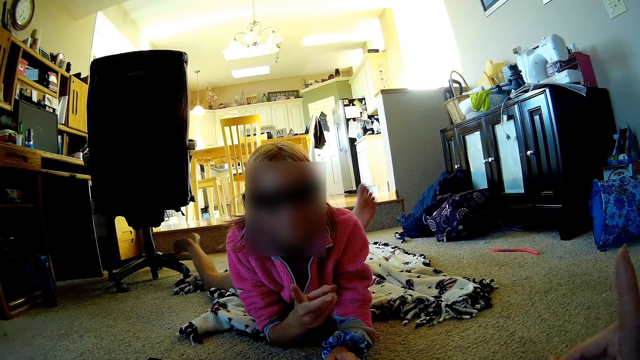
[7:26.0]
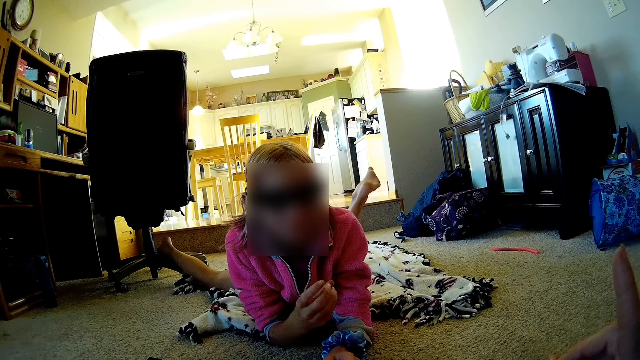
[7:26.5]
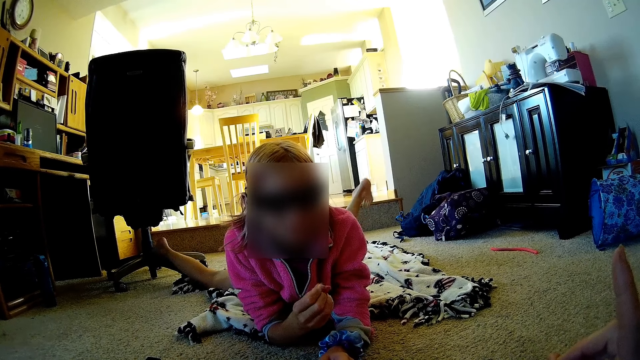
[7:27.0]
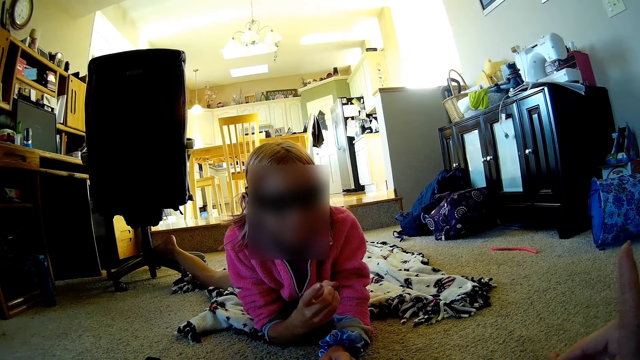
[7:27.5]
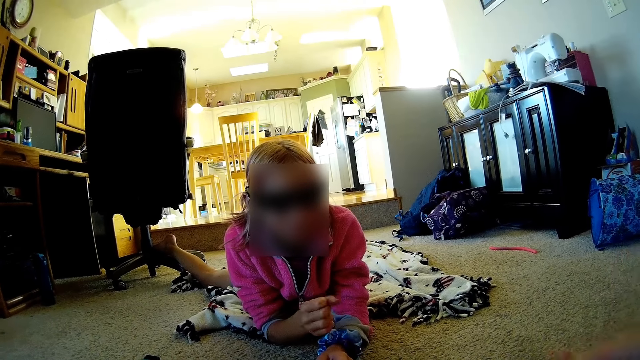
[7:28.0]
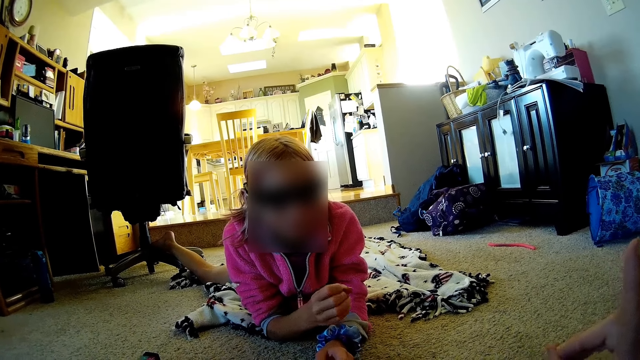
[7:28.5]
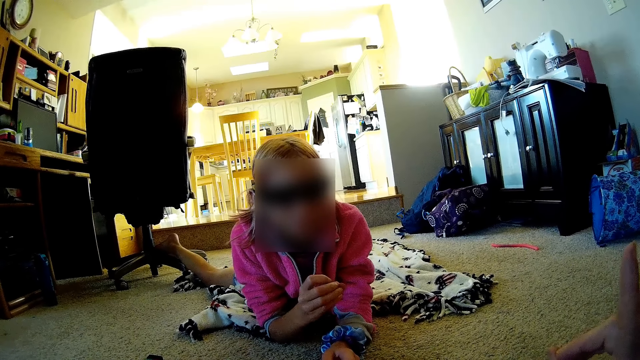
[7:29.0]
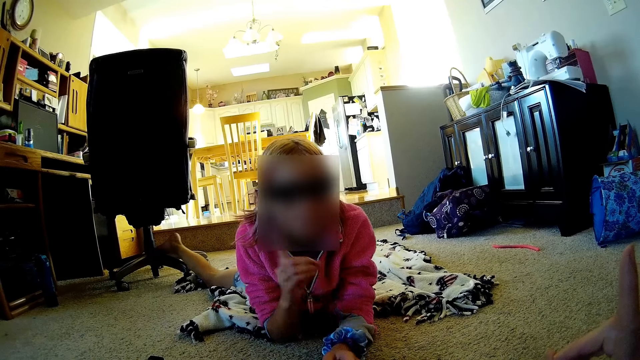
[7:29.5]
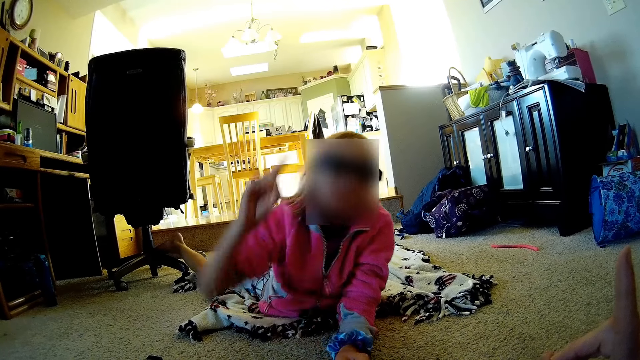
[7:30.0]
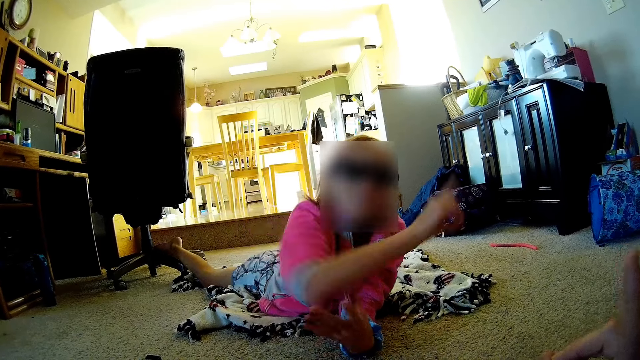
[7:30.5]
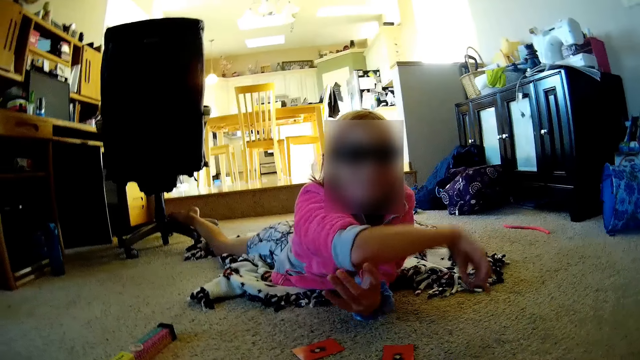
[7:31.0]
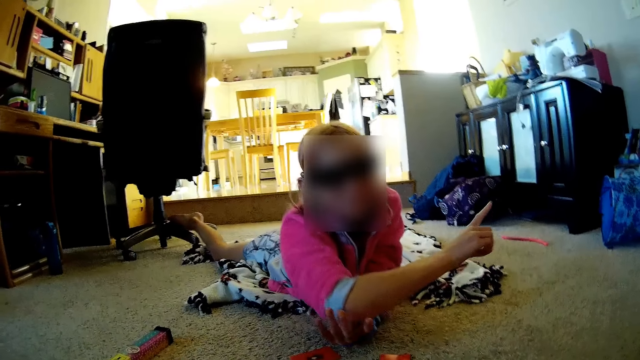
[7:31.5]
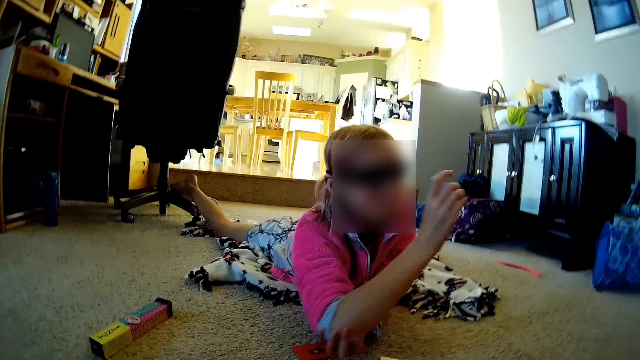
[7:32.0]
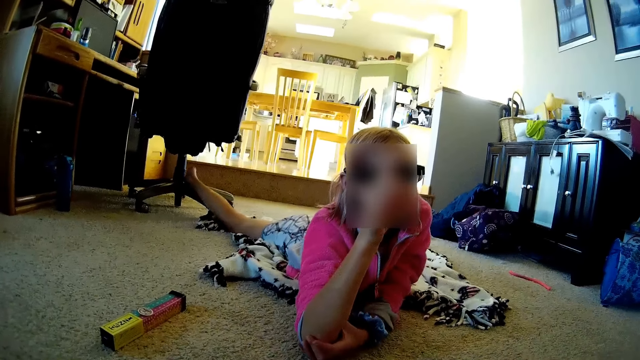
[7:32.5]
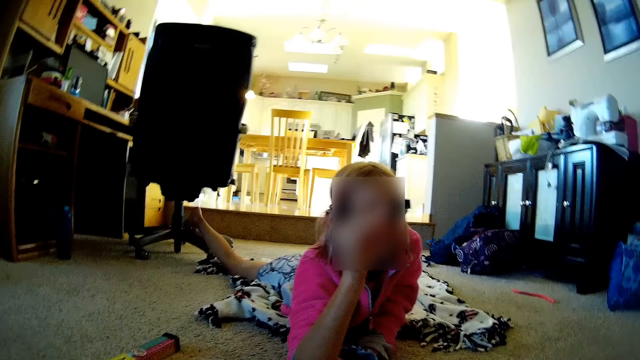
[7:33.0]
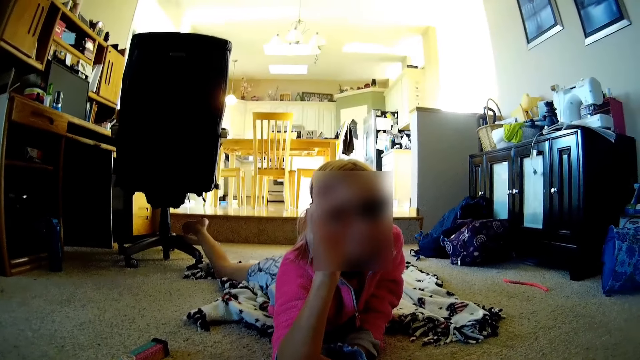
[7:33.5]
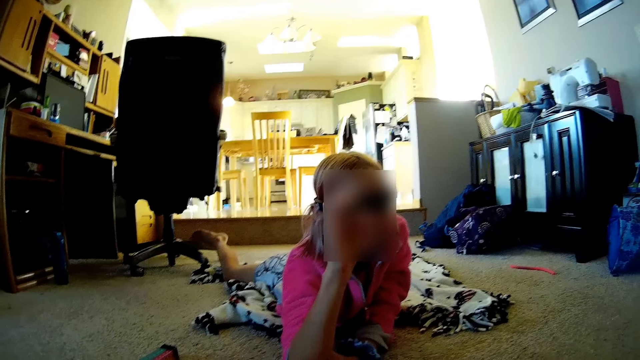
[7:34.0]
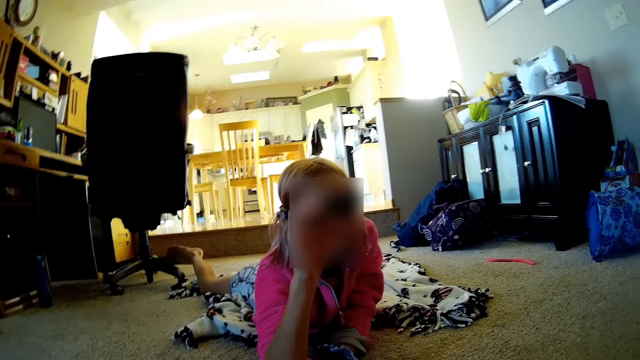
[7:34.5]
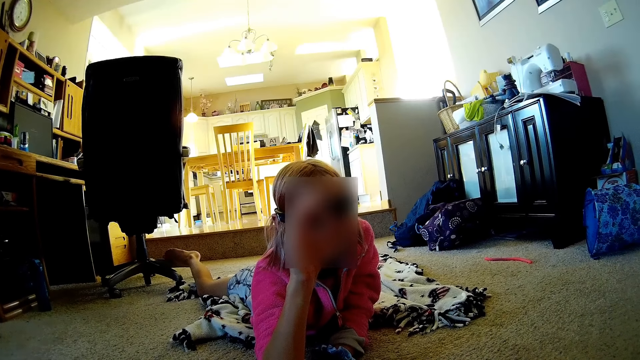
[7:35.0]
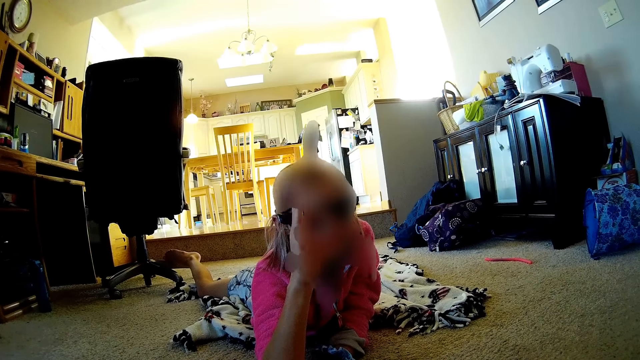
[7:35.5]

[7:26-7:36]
The camera wearer does the hand gesture.

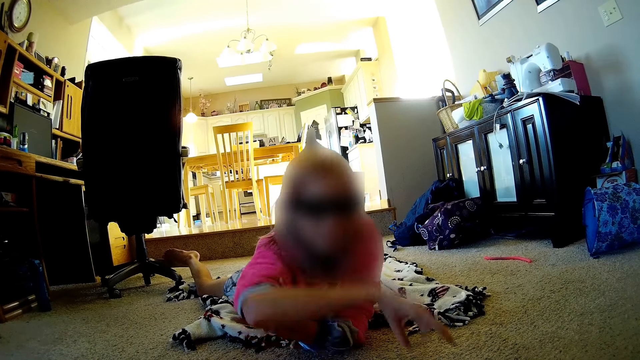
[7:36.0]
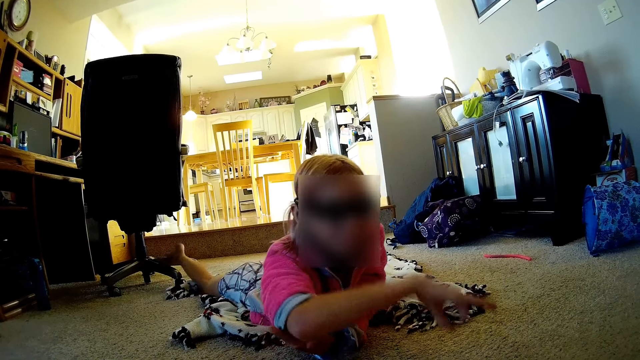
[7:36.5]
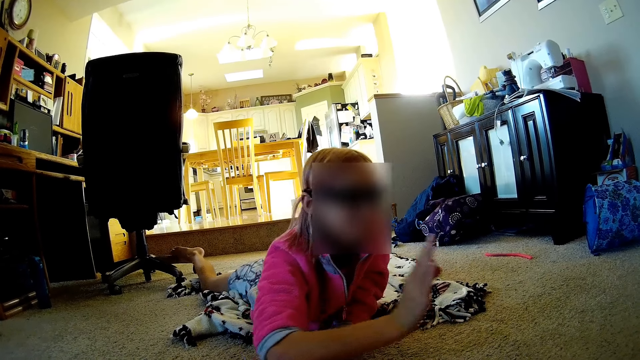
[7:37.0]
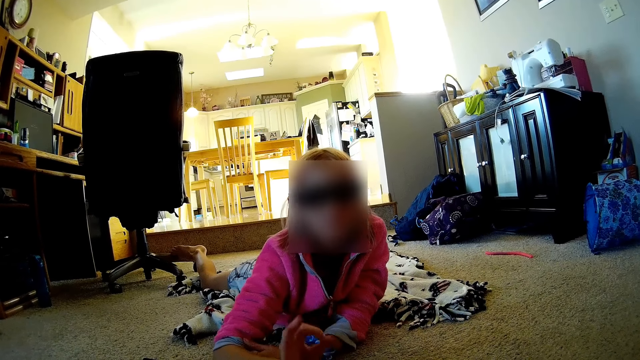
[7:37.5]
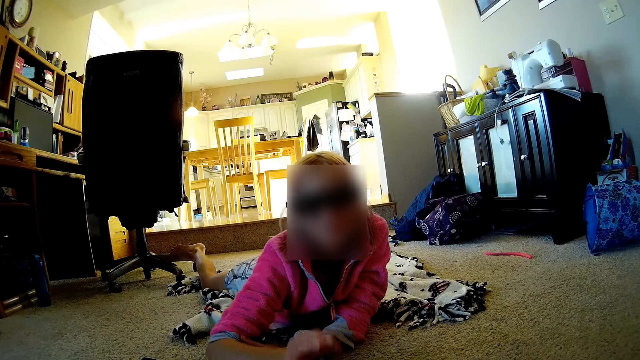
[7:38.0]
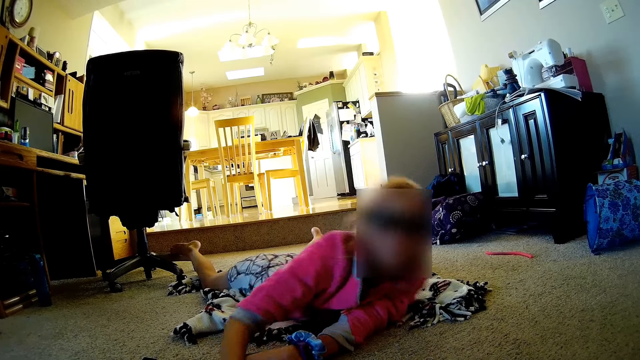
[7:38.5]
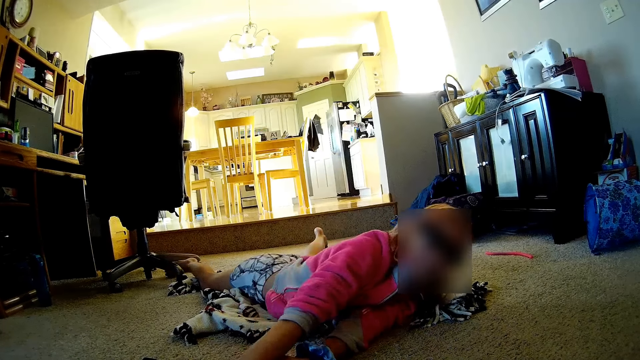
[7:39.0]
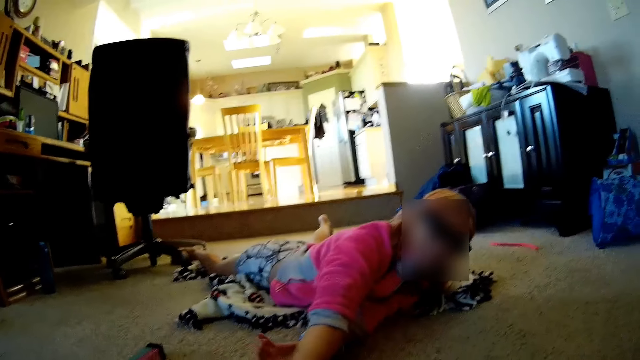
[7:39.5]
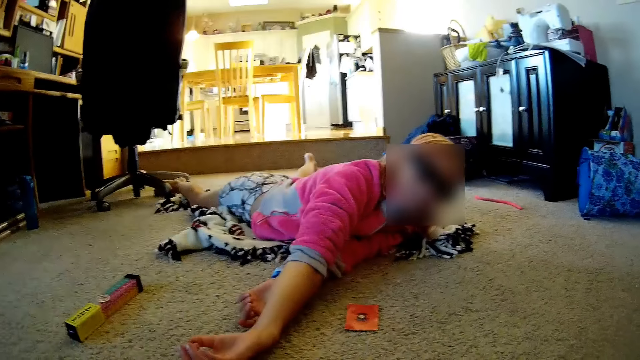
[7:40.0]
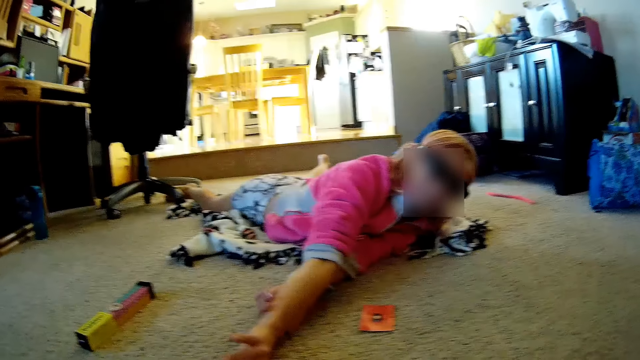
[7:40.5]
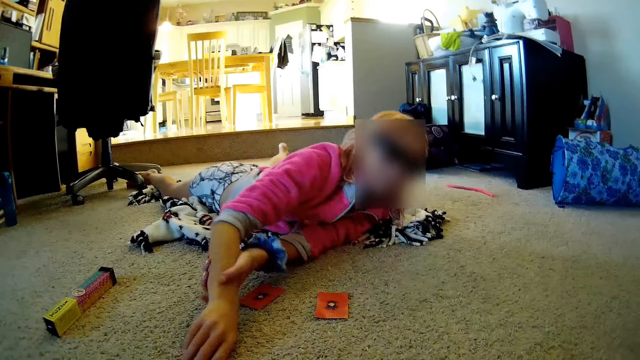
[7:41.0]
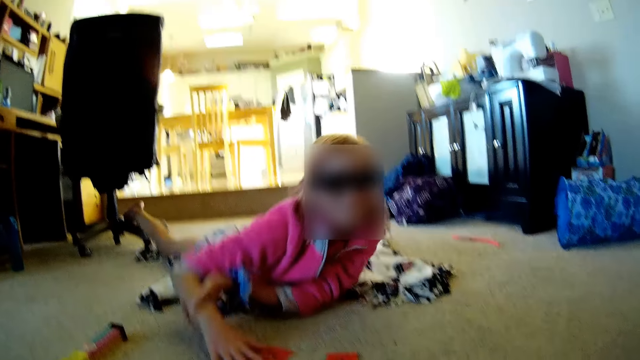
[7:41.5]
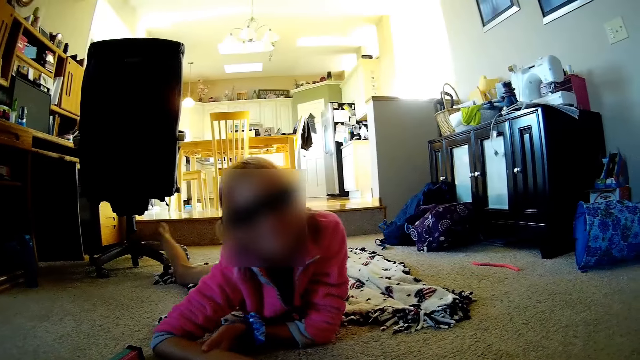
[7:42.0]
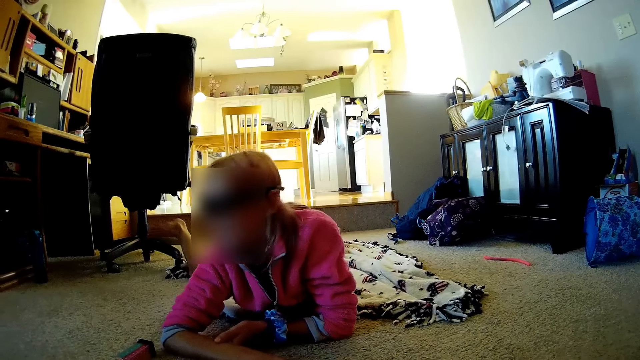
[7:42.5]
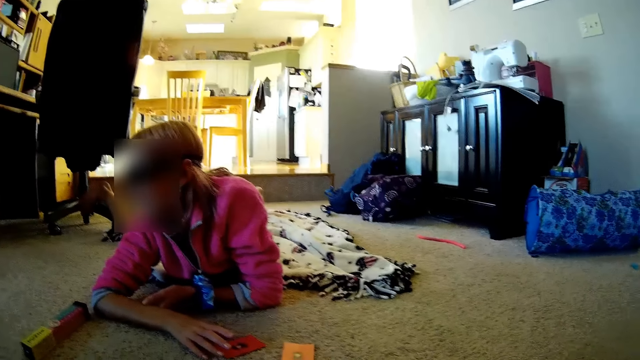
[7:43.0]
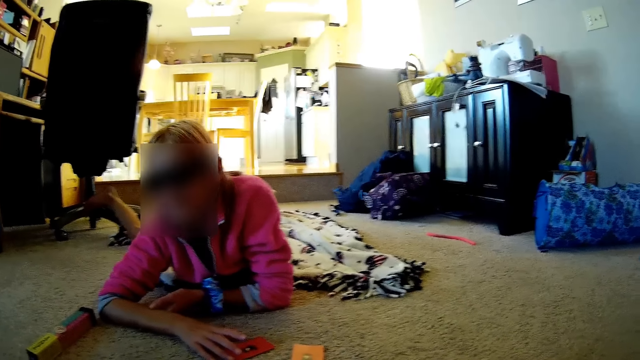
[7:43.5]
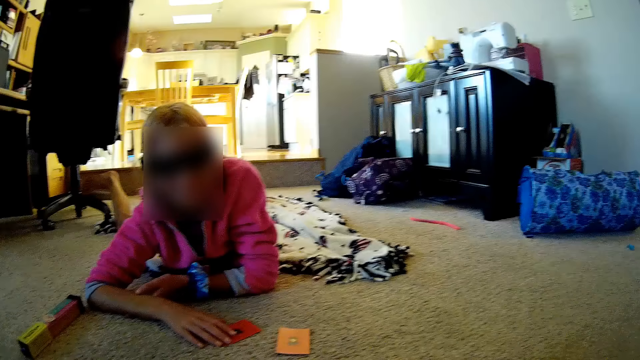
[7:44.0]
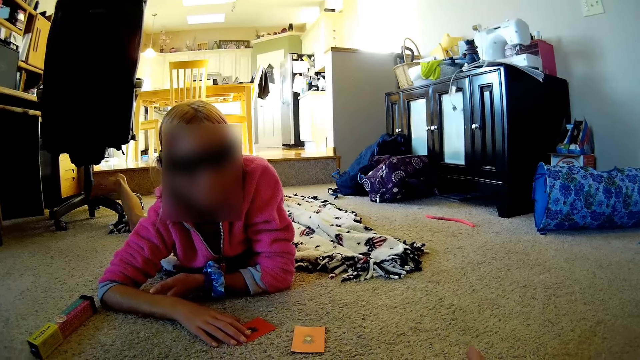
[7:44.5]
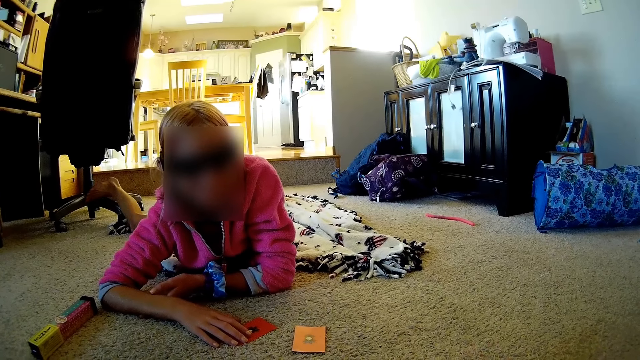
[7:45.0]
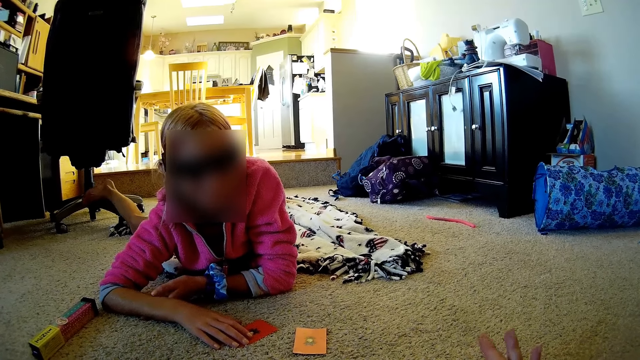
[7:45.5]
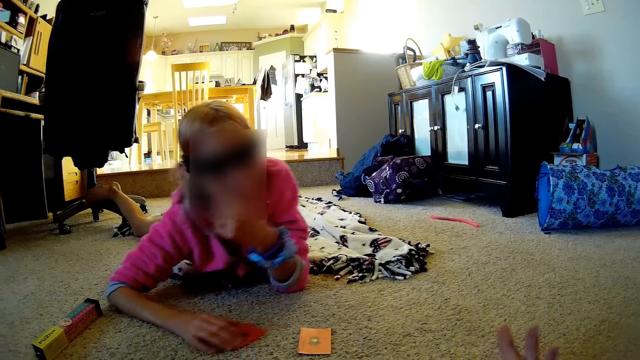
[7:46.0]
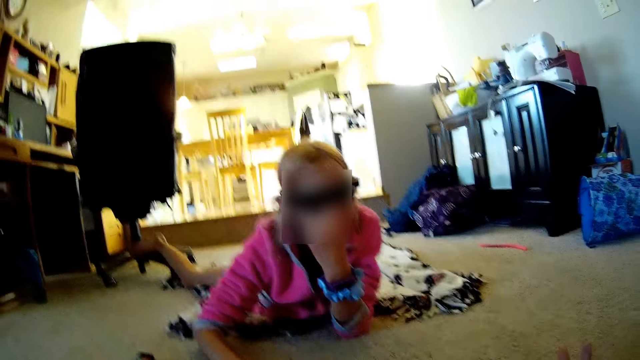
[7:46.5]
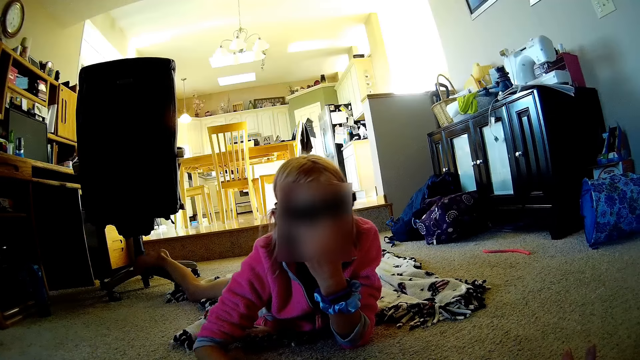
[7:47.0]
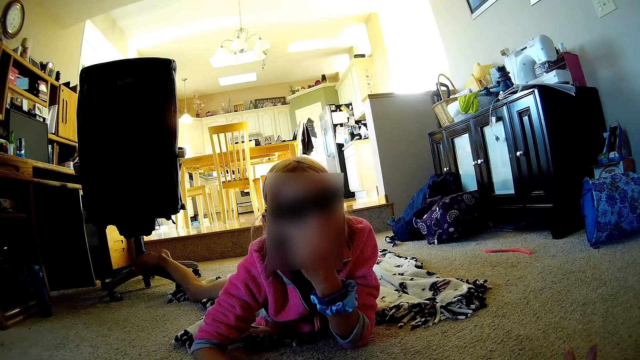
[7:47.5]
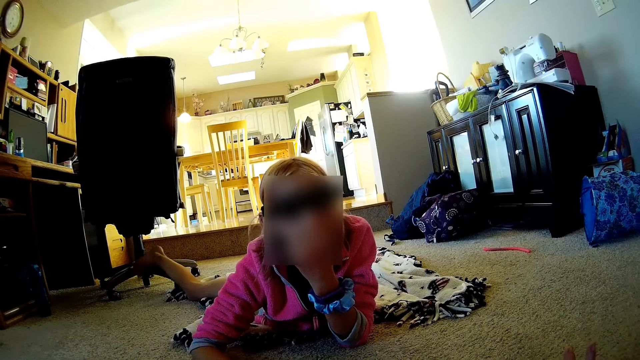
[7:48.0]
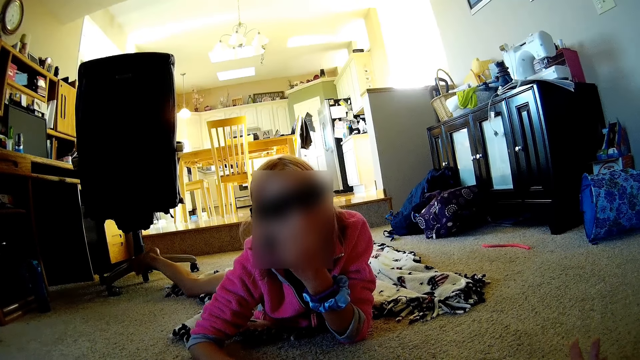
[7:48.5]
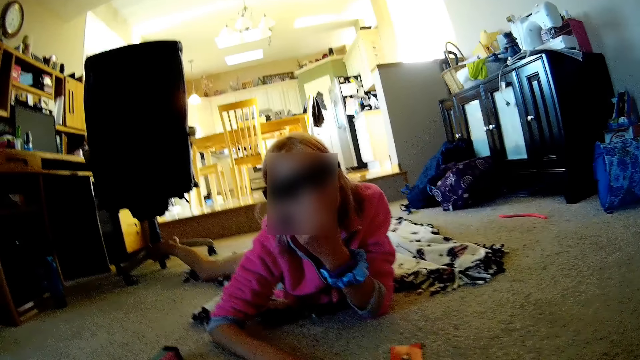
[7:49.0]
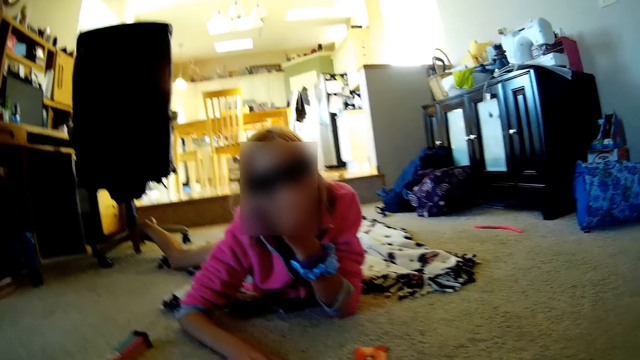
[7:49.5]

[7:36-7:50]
A lady moves the body. The camera wearer does a hand gesture. The lady puts a hand on the face.
